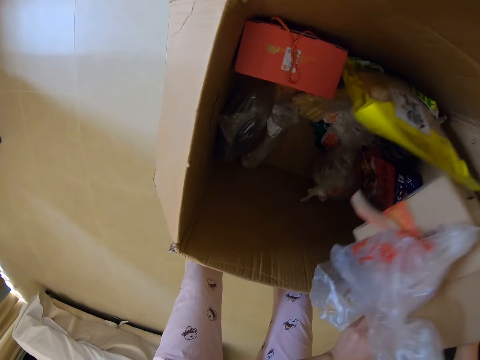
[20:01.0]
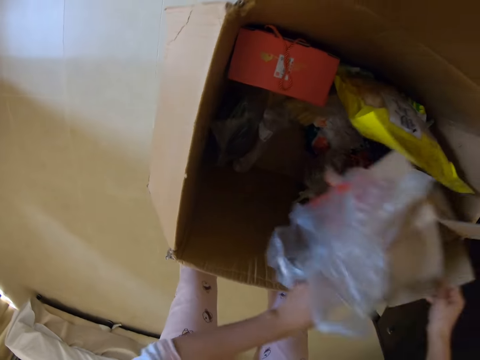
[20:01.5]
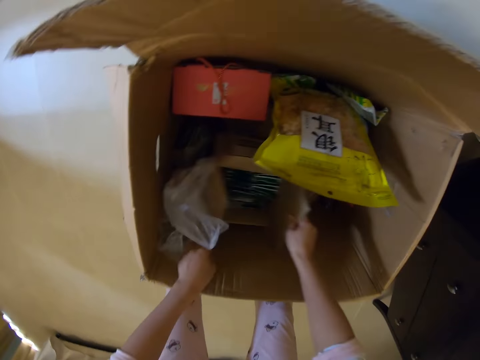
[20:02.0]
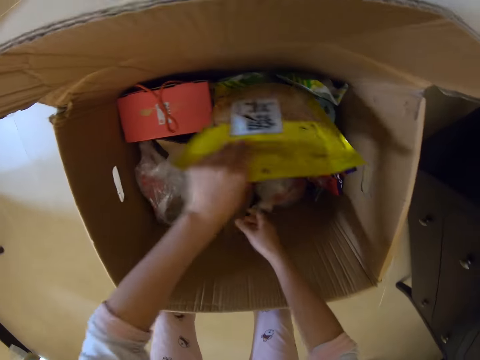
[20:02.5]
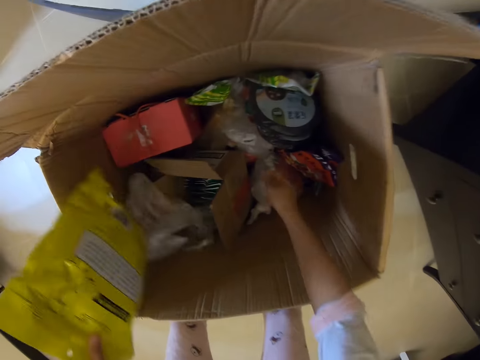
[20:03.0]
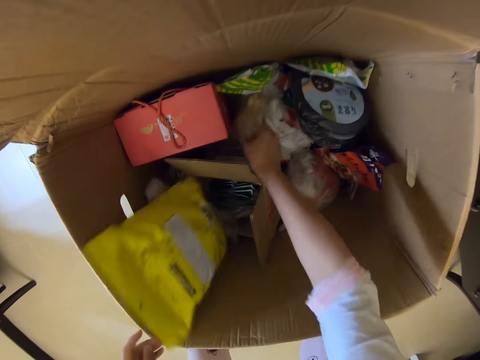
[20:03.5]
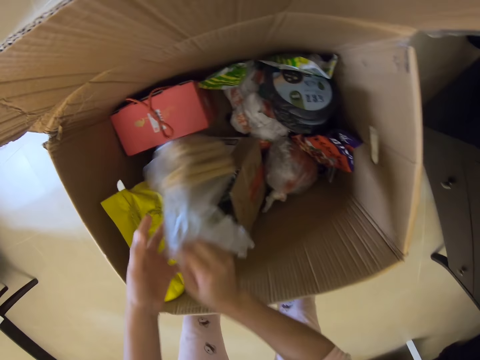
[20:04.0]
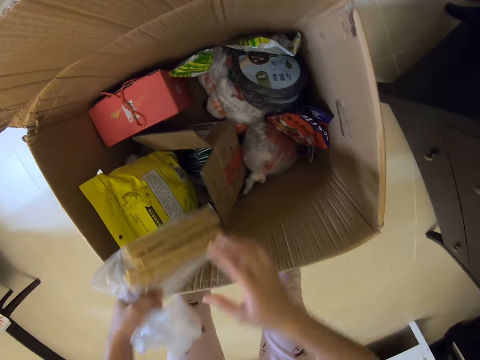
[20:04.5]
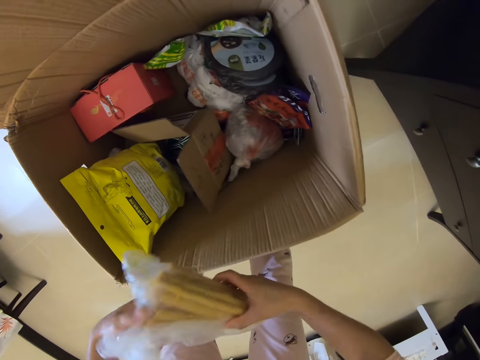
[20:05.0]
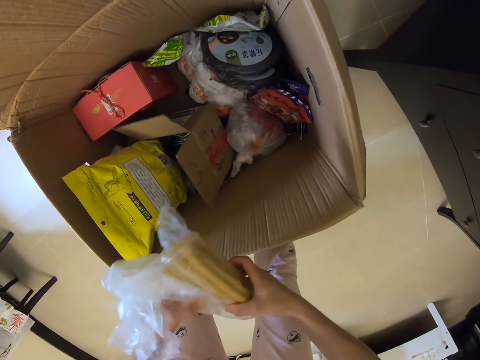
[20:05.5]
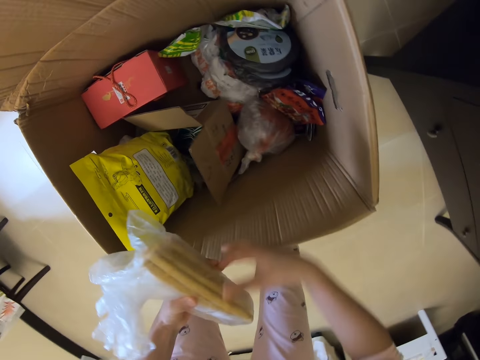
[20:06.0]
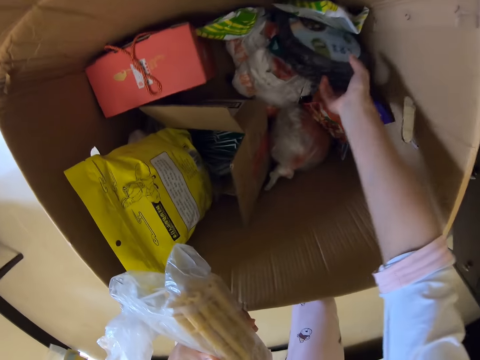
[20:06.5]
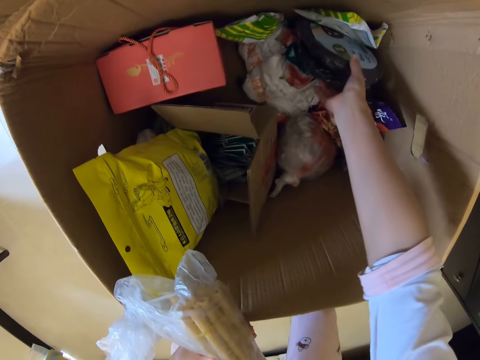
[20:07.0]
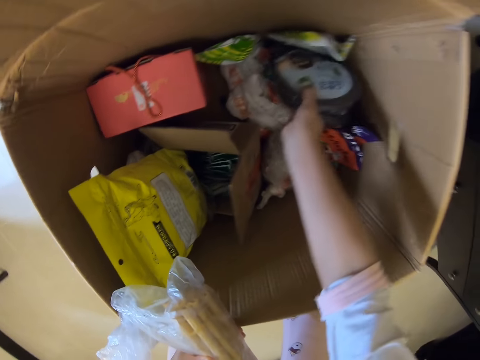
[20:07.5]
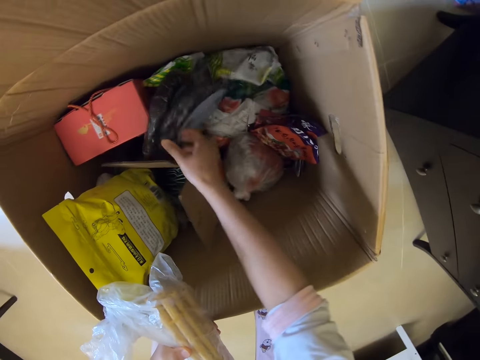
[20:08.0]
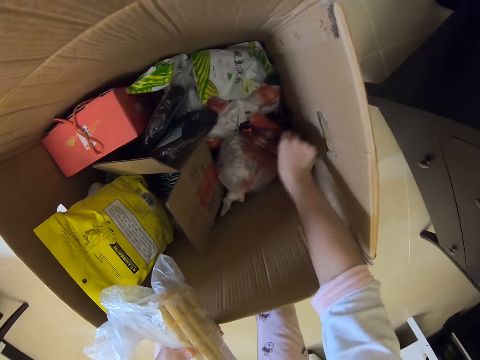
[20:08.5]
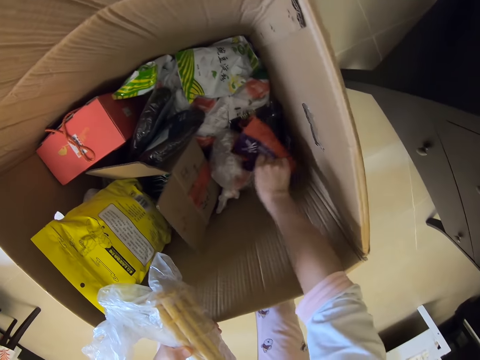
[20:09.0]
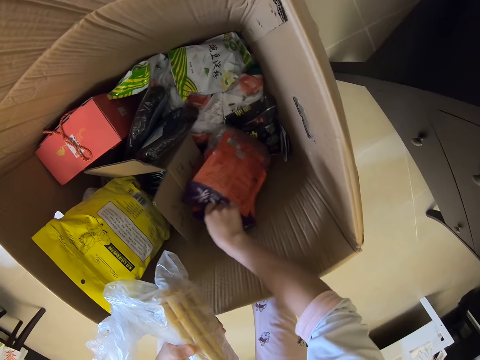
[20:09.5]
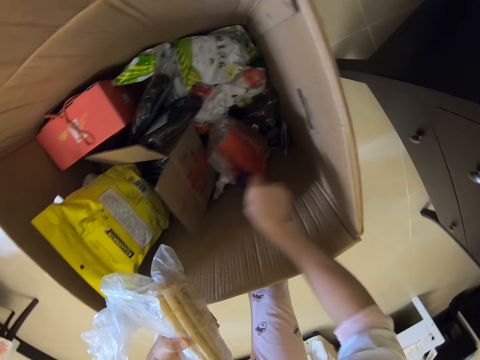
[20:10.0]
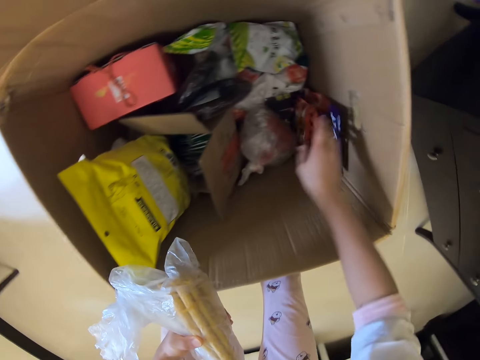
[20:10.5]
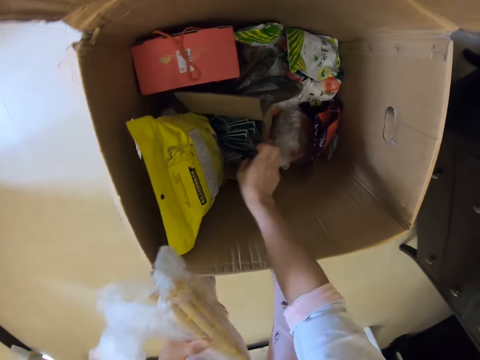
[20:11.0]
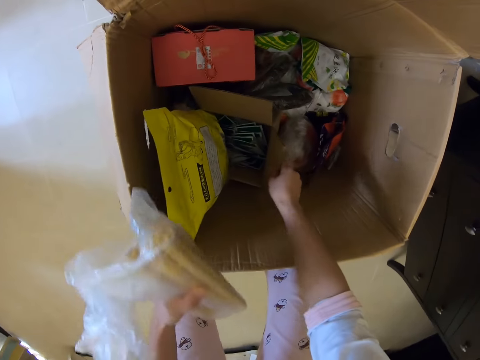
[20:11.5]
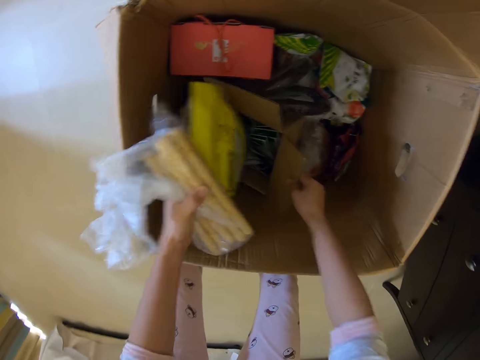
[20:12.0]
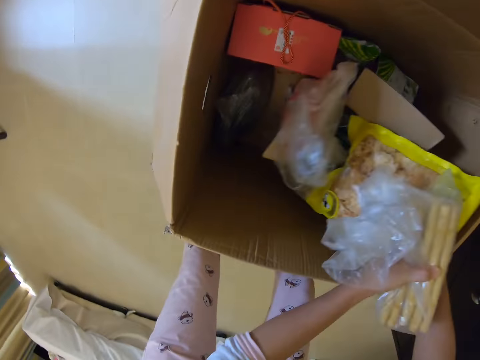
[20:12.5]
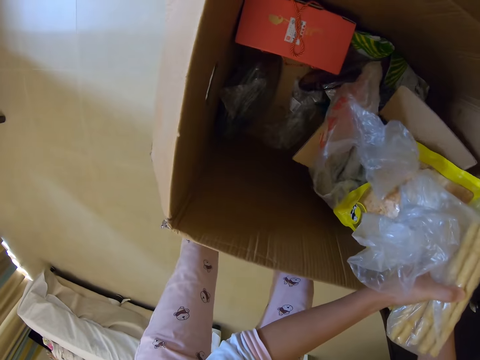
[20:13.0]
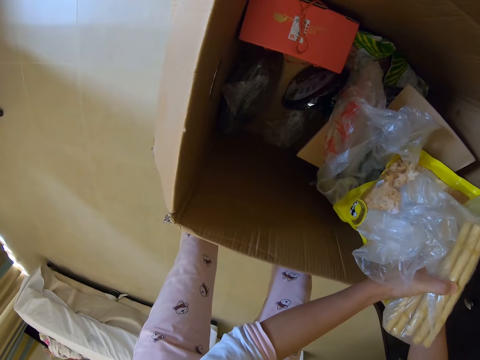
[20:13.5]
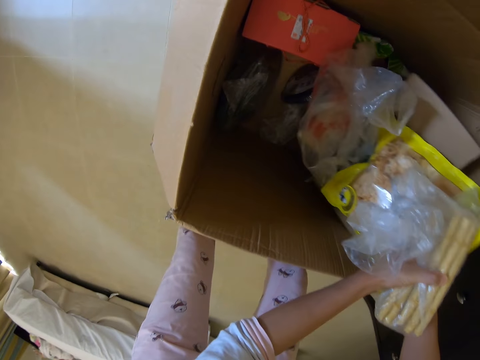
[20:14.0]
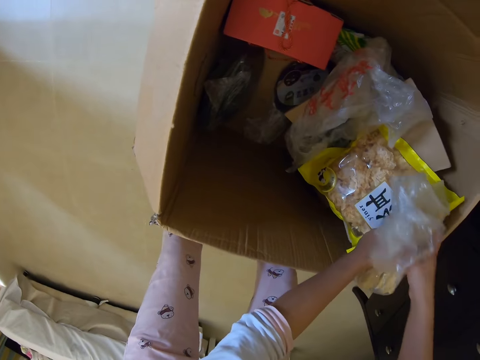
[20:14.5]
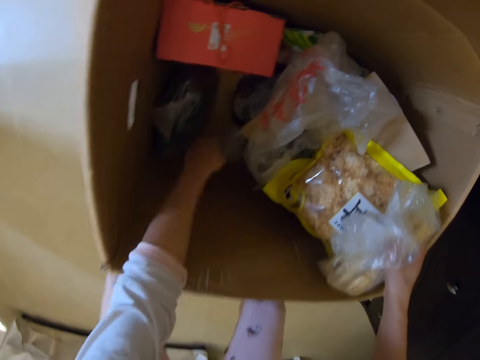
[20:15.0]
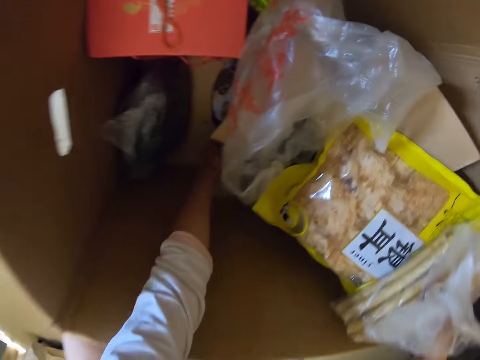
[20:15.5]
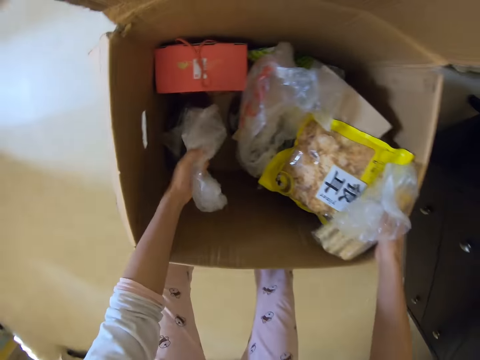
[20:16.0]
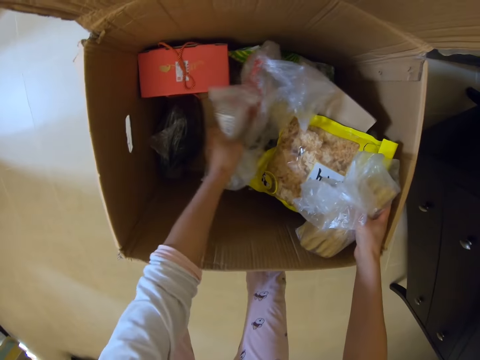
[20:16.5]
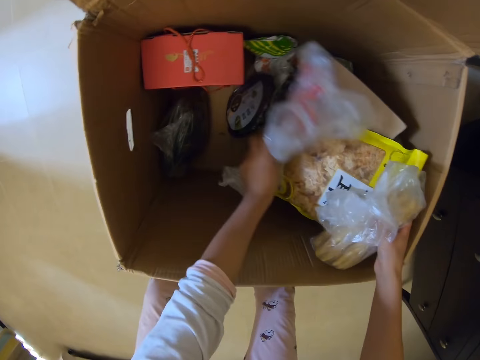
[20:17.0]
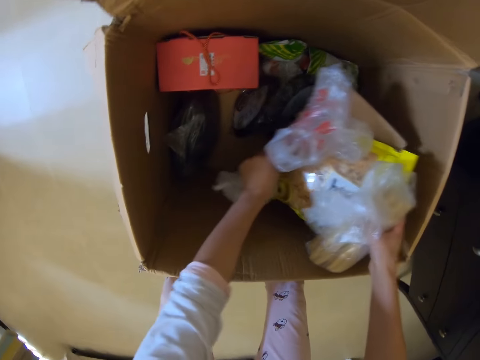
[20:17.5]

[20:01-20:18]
The camera wearer returns the carton. They pick up a paper. They put down the paper. They hold on the stair lanes. They search for something. They hold on the stair lanes. They look around the box. They pick up papers.

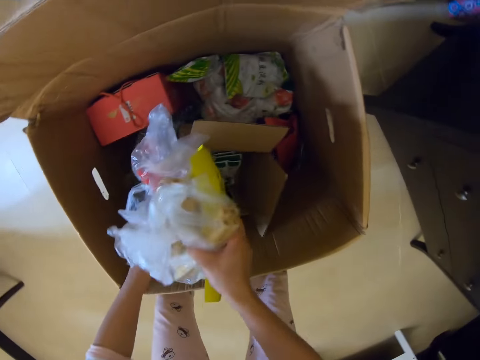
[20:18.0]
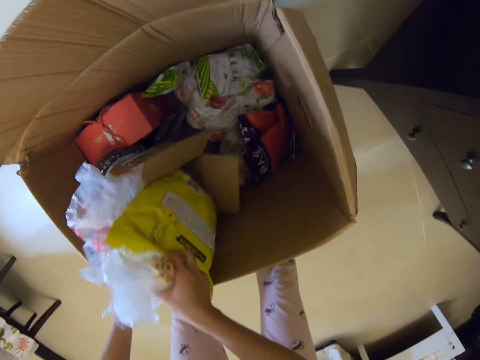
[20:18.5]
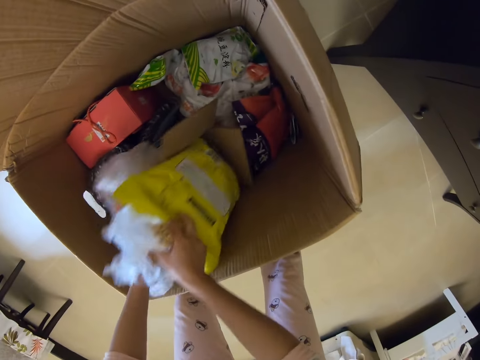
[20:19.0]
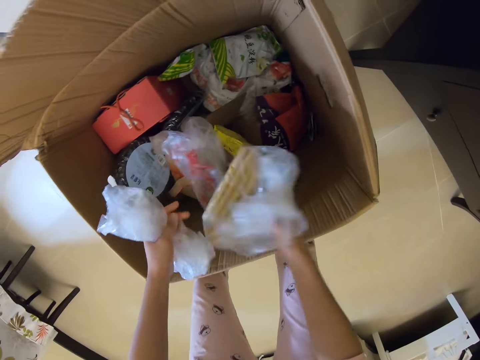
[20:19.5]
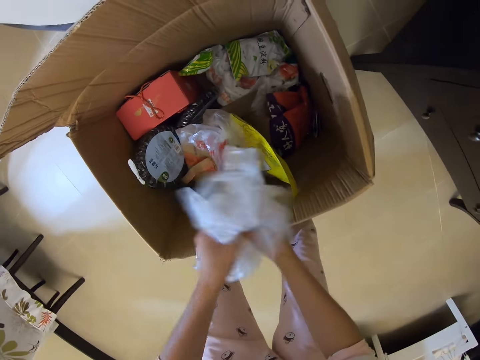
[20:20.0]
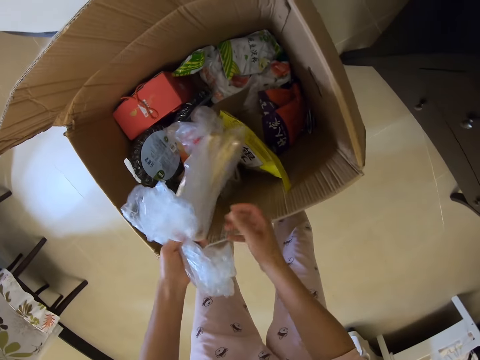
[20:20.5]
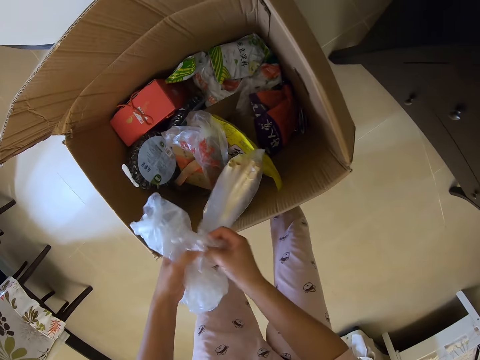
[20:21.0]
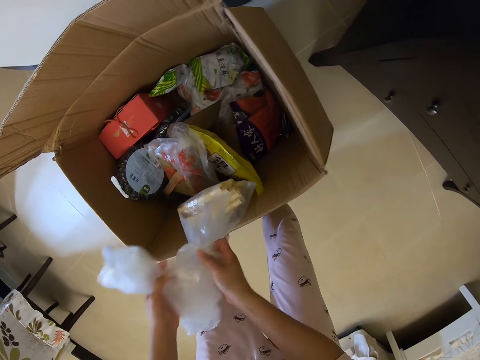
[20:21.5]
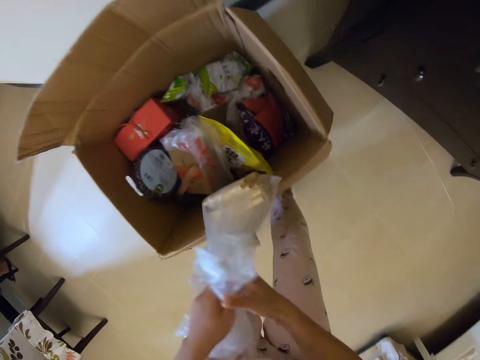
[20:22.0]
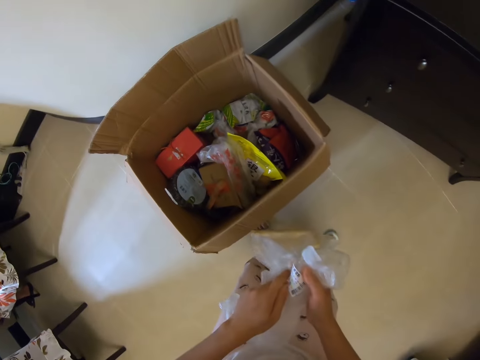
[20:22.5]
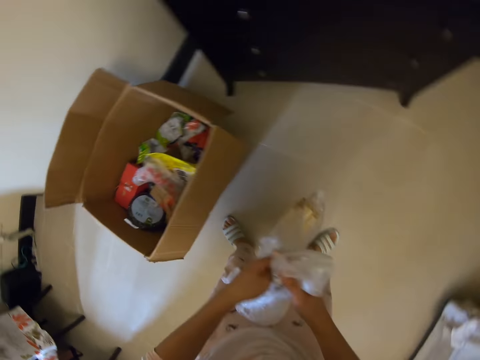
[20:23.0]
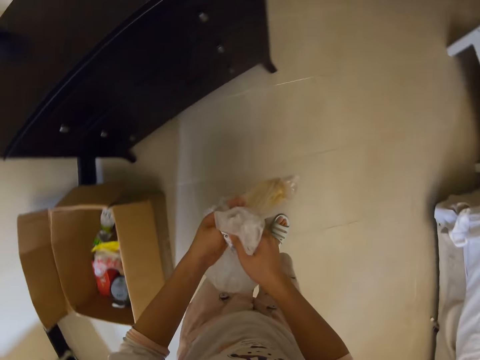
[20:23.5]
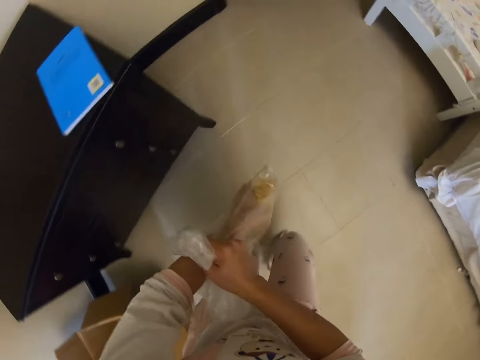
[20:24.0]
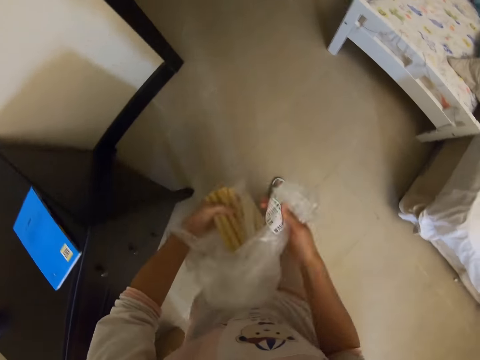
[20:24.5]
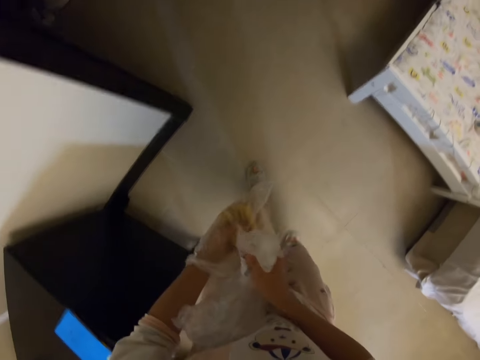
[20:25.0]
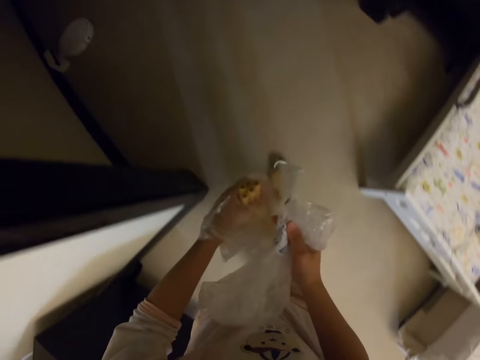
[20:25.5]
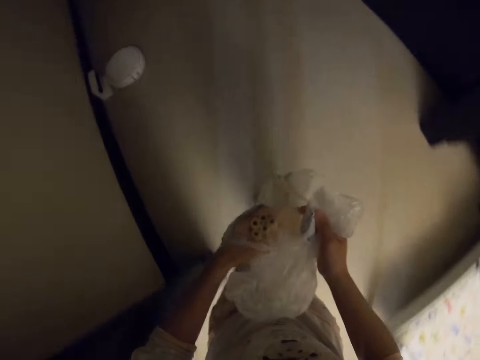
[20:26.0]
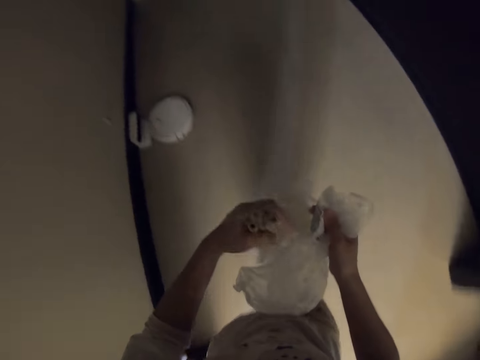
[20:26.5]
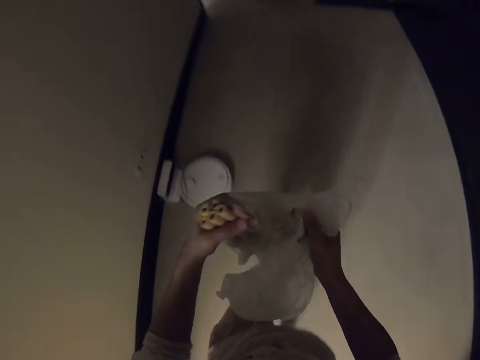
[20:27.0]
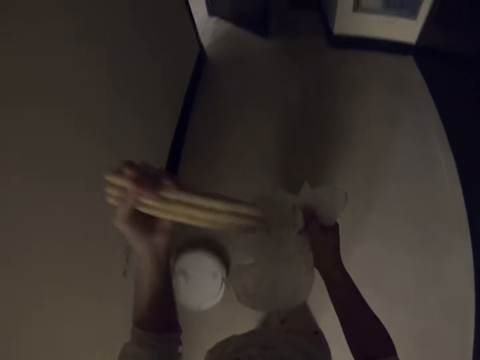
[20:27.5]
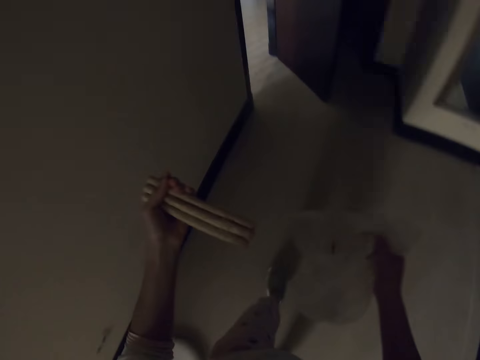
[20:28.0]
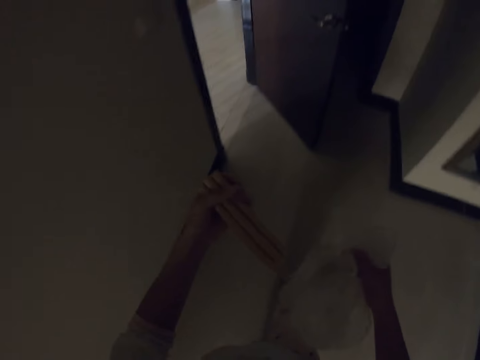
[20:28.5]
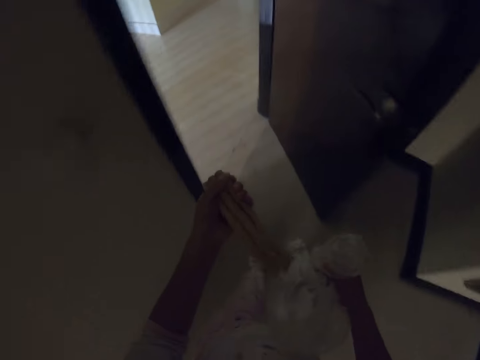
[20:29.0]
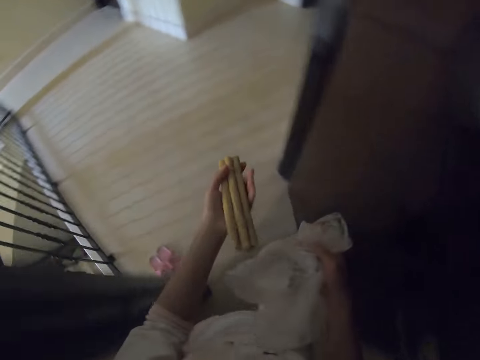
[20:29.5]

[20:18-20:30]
The camera wearer puts down the papers. They pick up something. They walk around. They remove something from the paper.
